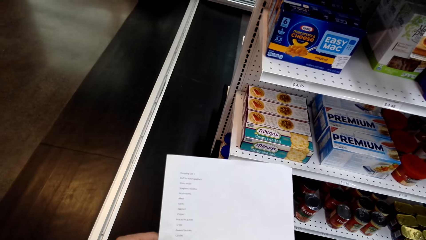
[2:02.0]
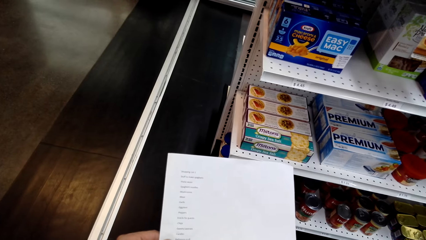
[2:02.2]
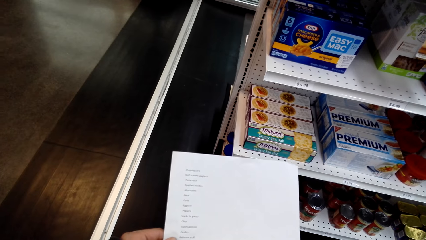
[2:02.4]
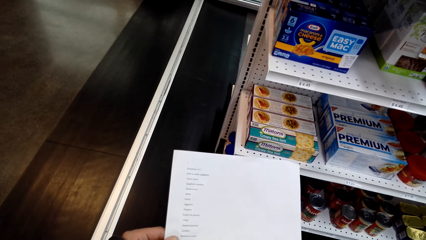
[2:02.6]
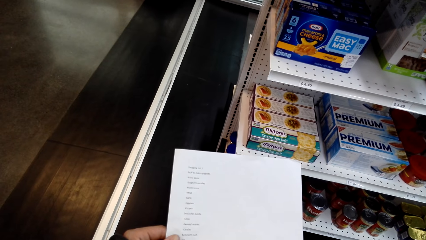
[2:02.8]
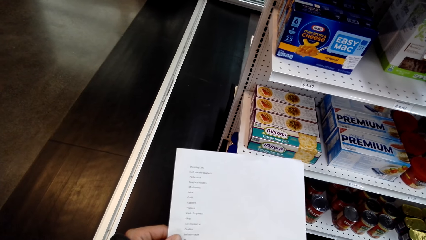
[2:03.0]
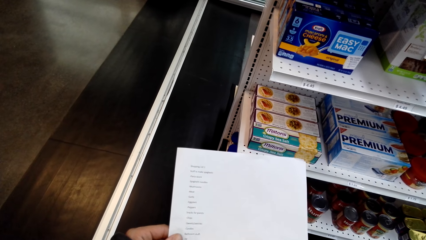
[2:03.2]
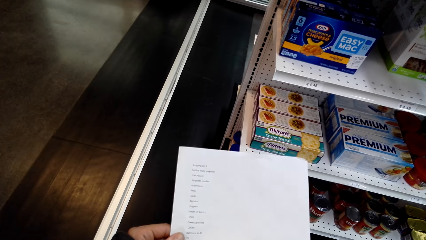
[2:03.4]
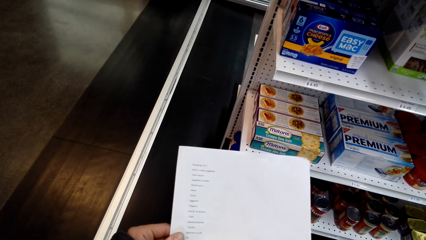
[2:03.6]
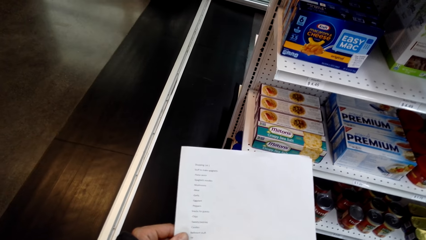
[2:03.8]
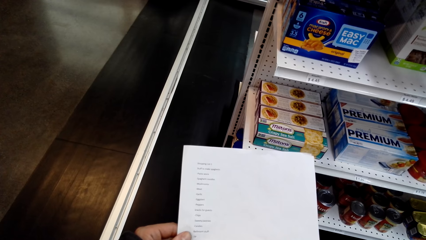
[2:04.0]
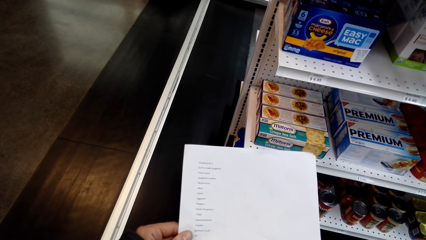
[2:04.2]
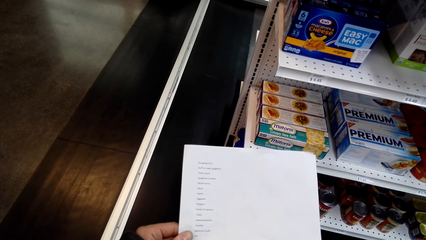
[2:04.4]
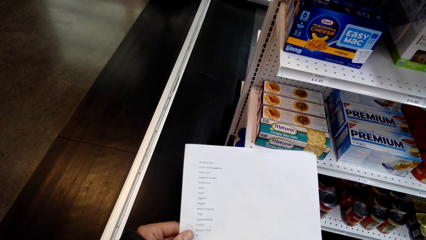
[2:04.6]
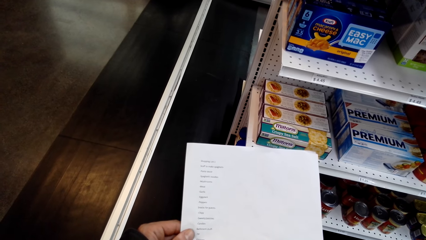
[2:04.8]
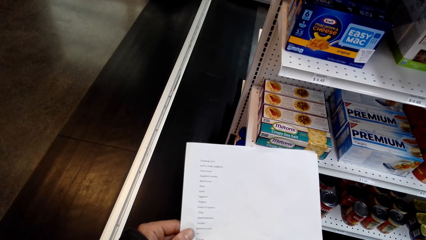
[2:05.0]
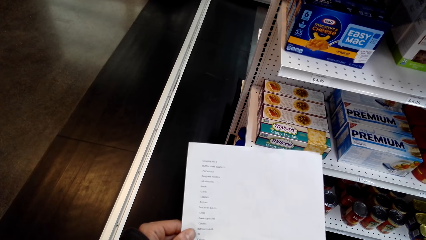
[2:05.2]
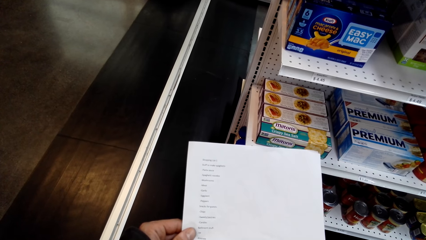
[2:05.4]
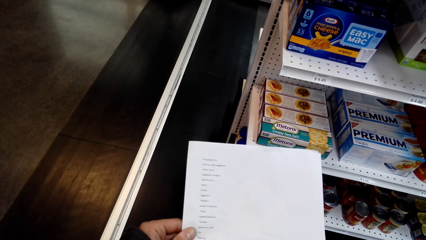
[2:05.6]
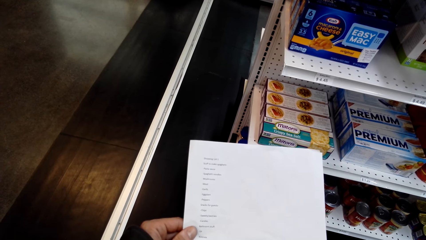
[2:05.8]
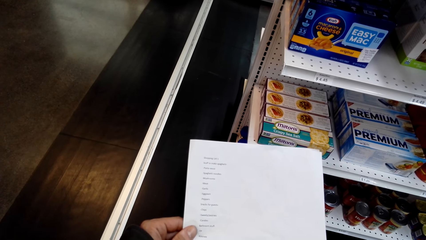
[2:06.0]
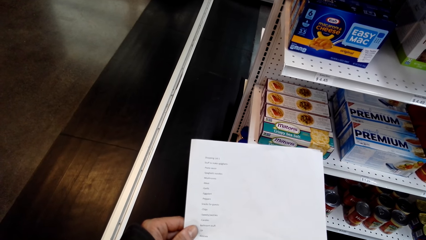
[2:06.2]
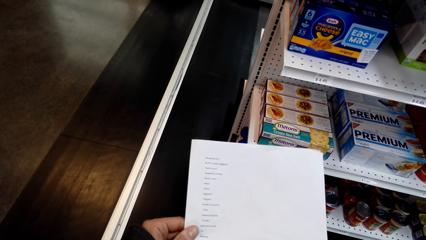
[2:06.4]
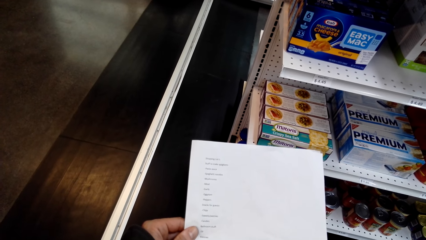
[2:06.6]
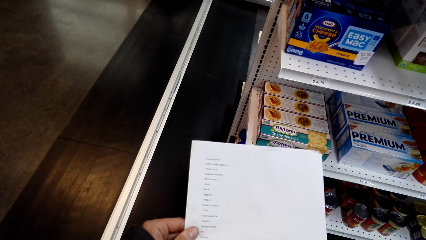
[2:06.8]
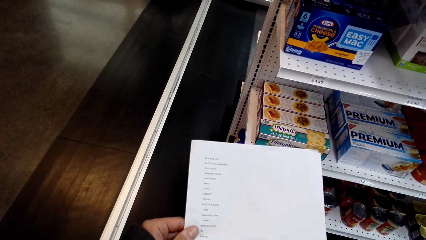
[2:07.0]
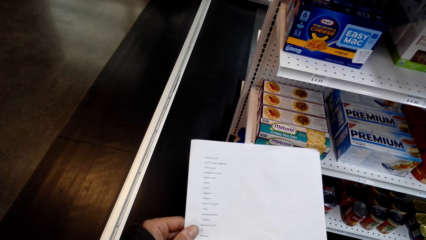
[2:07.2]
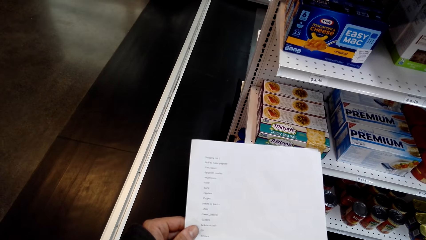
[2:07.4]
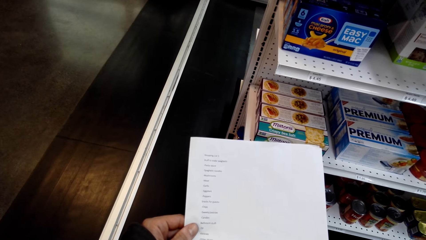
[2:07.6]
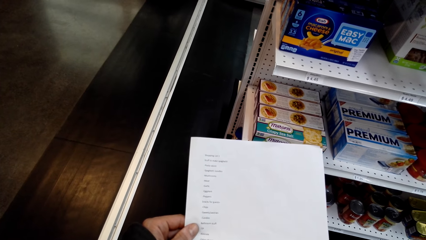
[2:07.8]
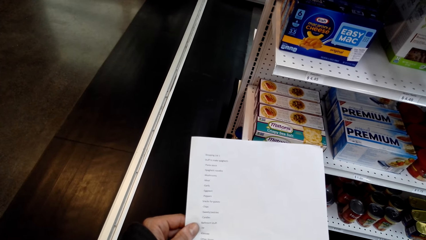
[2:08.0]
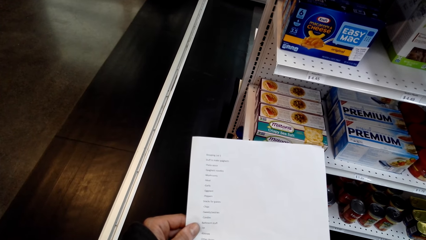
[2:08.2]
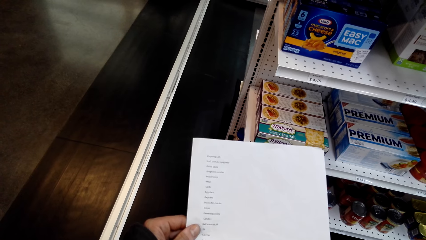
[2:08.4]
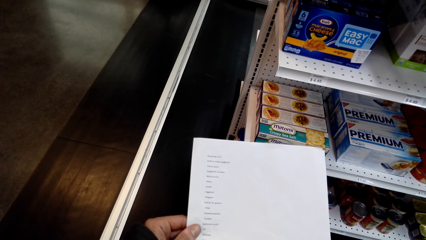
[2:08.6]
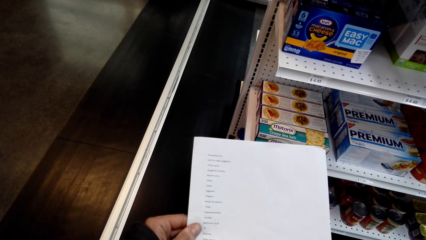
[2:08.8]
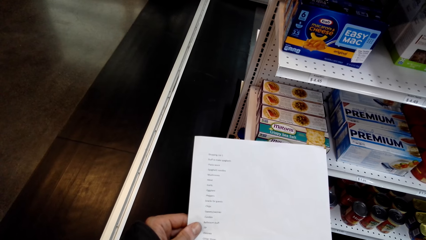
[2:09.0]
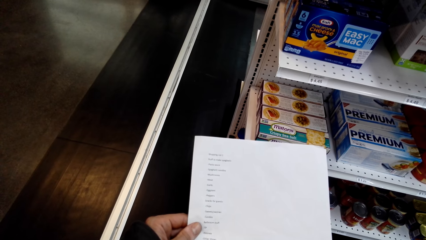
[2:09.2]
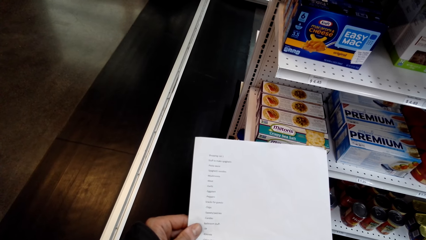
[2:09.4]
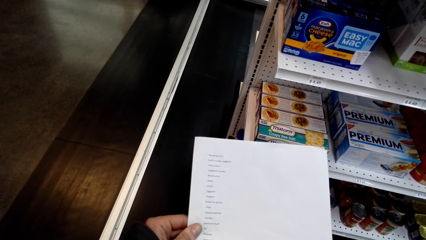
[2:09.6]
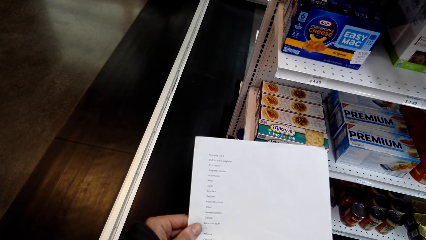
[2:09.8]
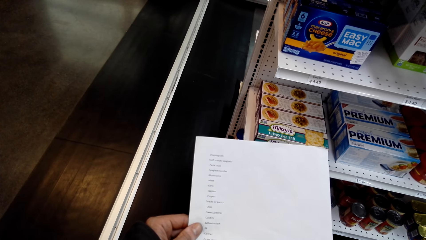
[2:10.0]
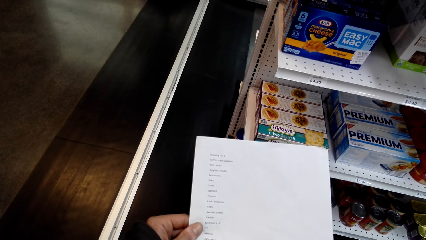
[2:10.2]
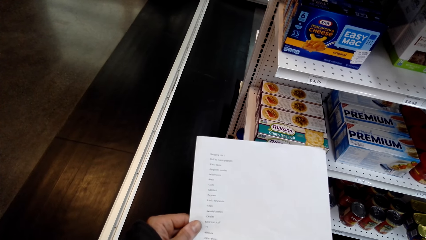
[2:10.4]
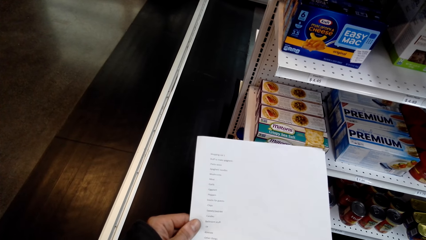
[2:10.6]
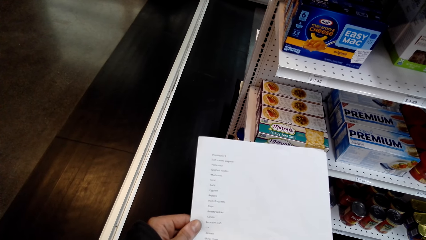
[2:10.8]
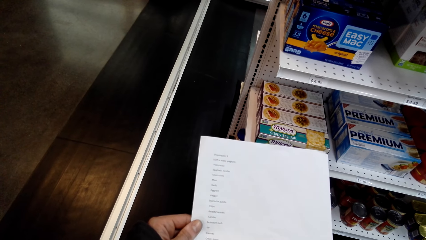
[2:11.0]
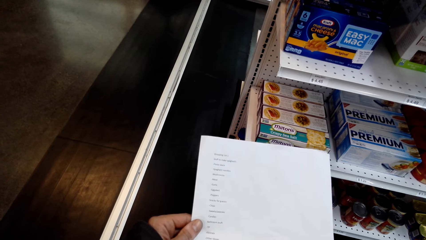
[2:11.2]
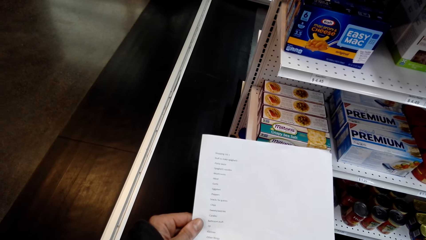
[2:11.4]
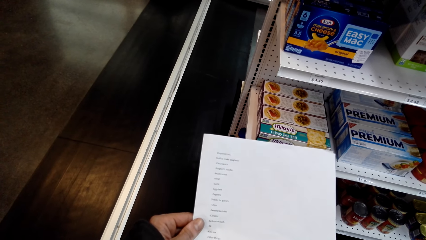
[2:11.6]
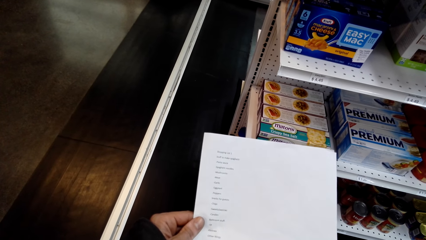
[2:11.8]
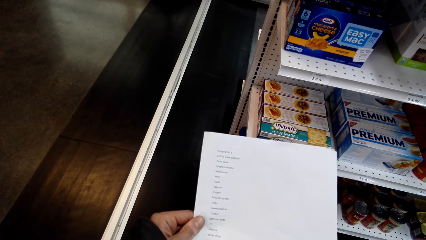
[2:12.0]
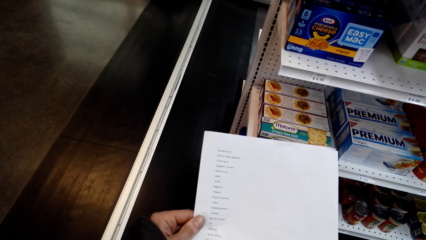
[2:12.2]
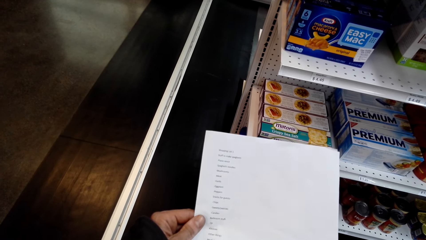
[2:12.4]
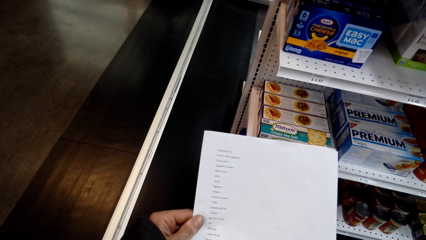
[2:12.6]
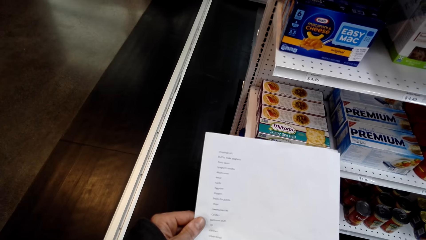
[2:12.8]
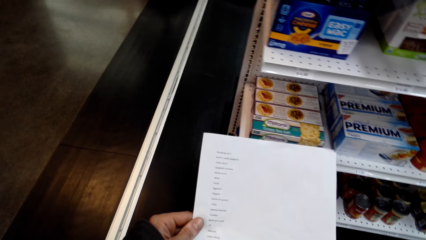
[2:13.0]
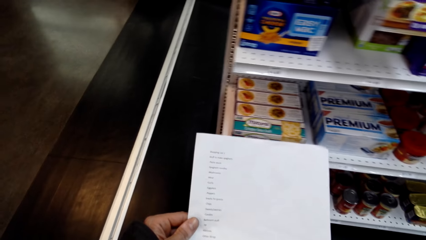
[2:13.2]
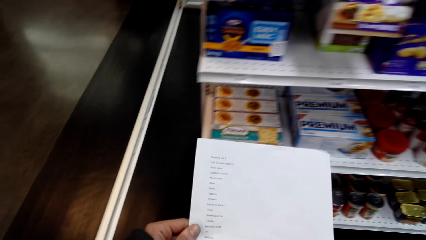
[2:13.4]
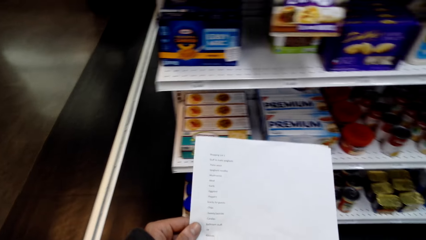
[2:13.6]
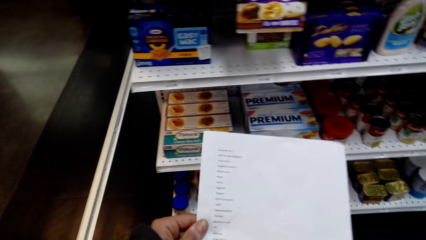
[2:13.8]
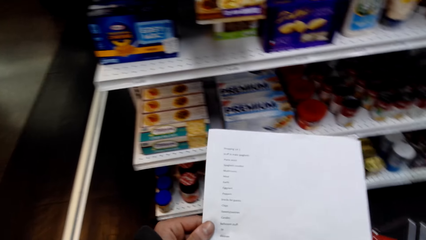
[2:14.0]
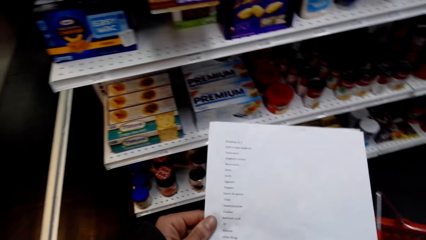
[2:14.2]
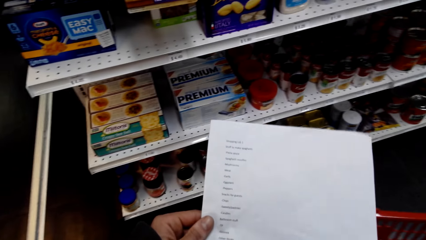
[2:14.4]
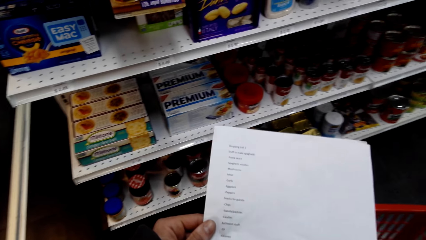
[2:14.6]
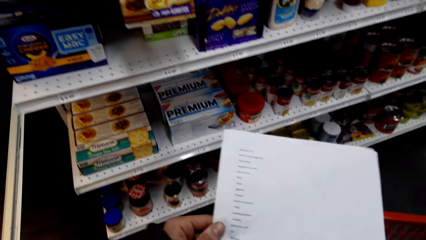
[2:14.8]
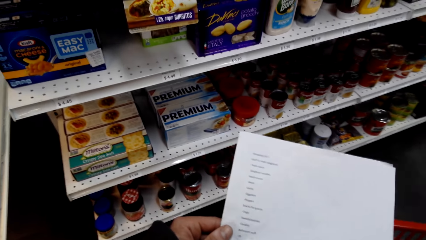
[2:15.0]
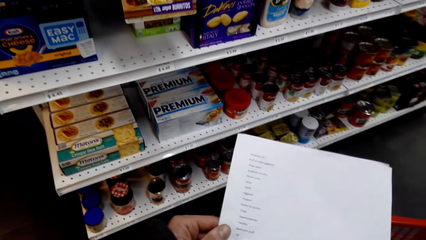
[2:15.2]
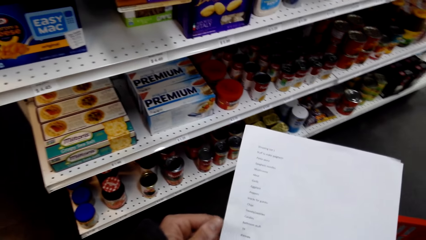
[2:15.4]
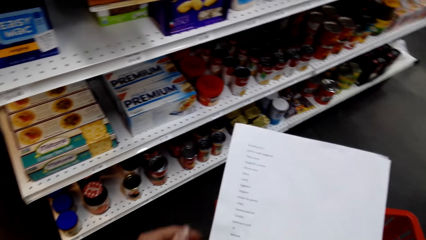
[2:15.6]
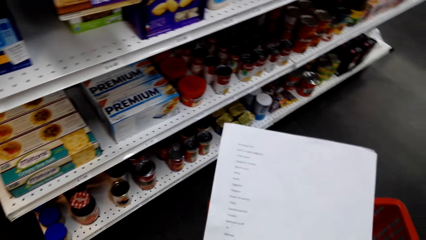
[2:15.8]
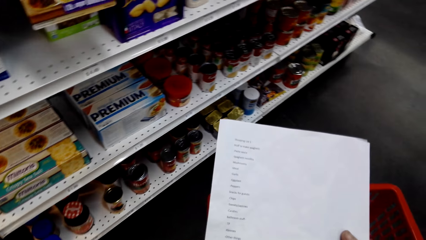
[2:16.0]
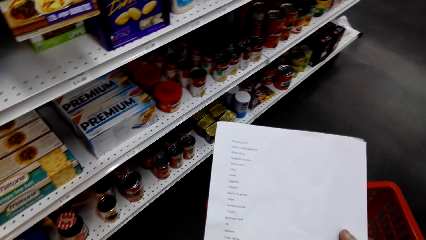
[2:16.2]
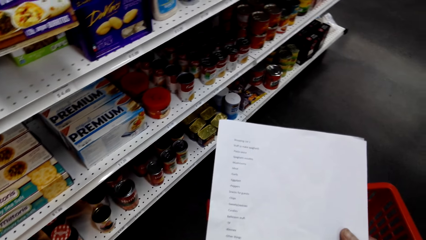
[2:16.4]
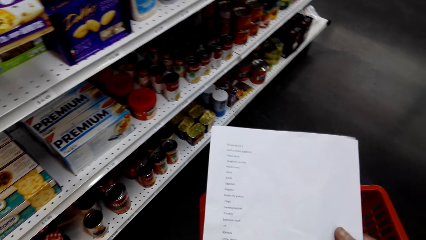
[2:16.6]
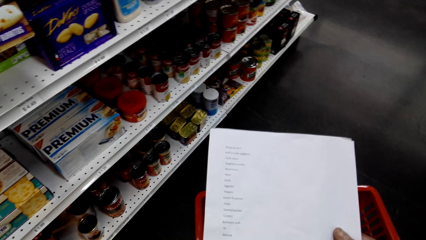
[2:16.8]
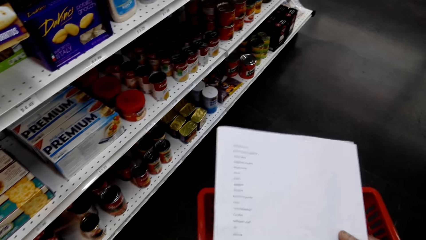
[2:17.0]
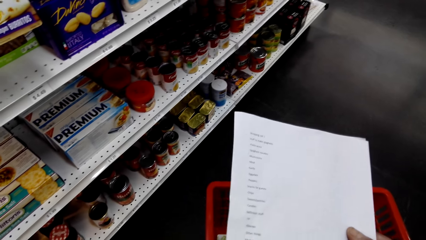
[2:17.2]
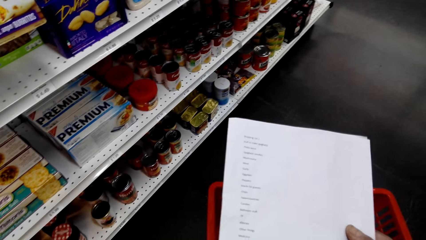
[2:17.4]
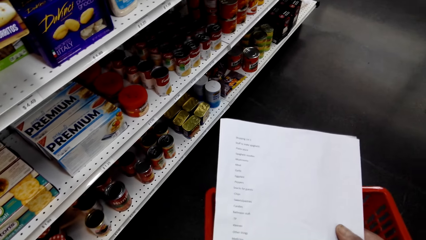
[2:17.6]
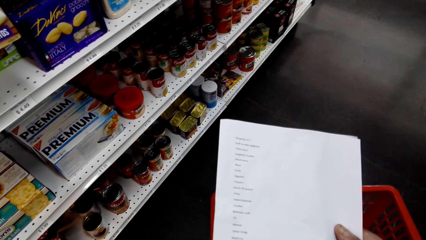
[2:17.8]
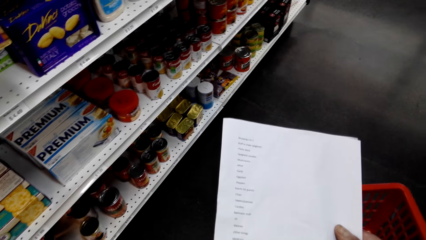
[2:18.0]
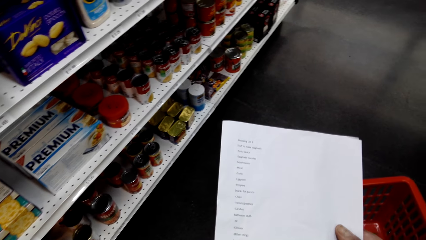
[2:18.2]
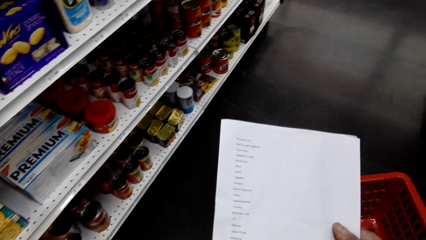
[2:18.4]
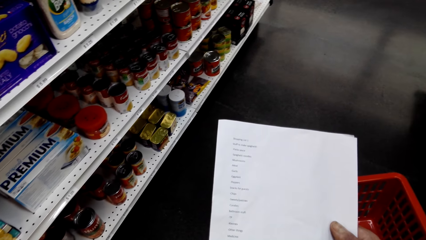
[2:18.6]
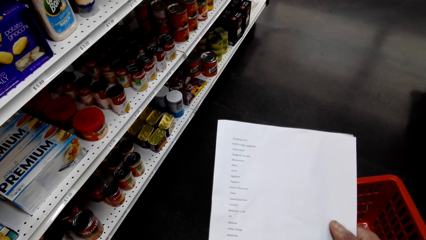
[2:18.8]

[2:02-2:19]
The camera wearer turns around. They hold a paper. They turn around.
